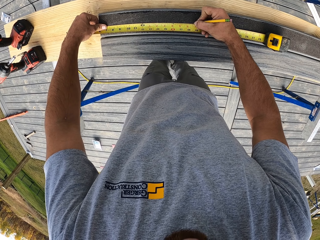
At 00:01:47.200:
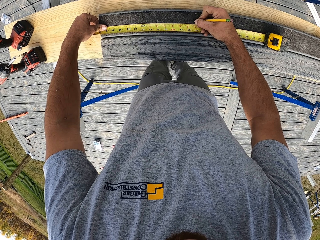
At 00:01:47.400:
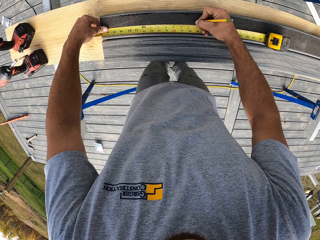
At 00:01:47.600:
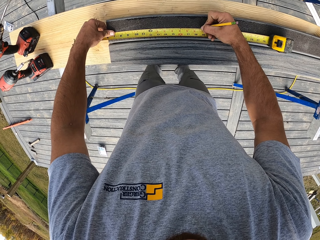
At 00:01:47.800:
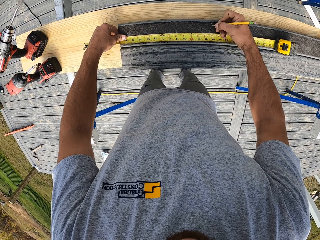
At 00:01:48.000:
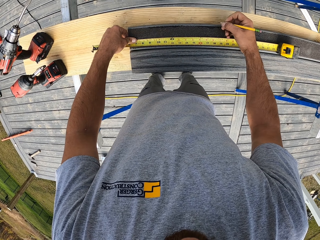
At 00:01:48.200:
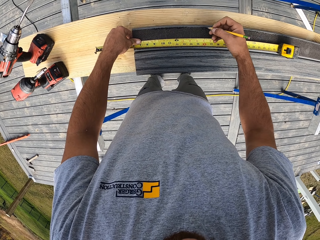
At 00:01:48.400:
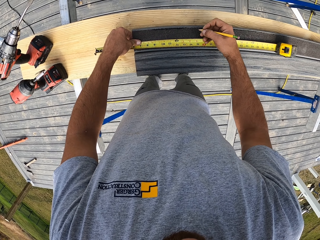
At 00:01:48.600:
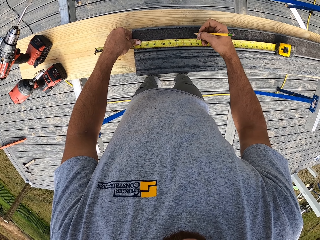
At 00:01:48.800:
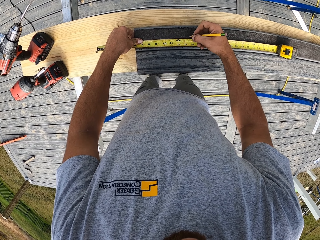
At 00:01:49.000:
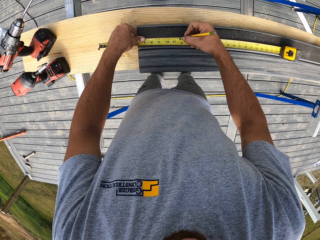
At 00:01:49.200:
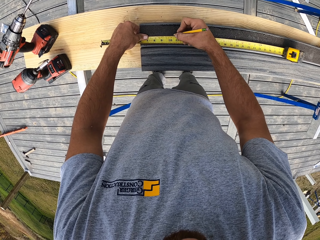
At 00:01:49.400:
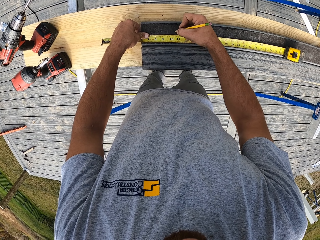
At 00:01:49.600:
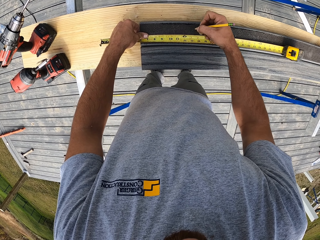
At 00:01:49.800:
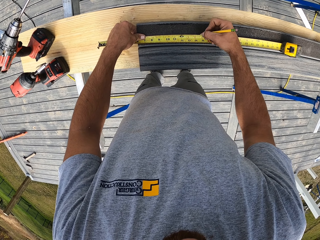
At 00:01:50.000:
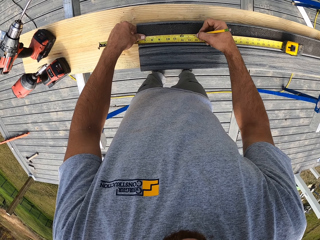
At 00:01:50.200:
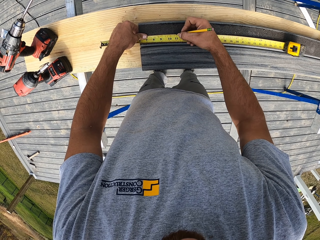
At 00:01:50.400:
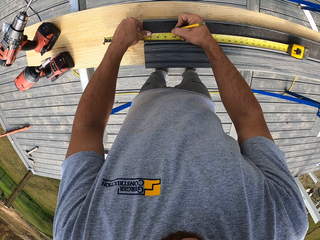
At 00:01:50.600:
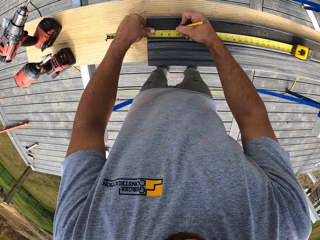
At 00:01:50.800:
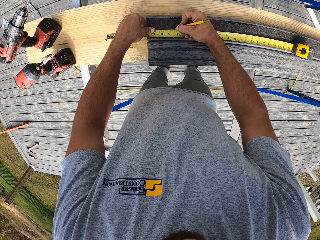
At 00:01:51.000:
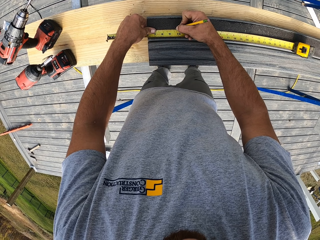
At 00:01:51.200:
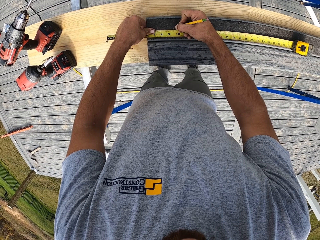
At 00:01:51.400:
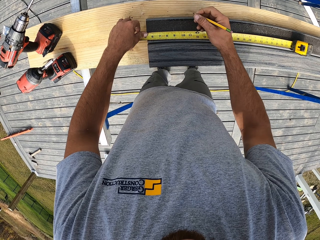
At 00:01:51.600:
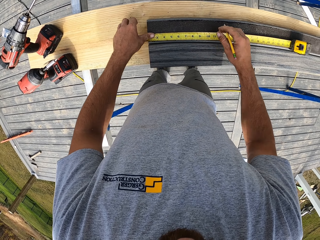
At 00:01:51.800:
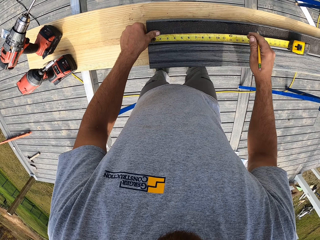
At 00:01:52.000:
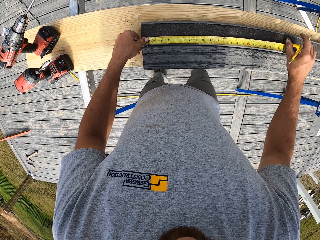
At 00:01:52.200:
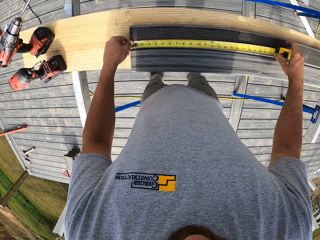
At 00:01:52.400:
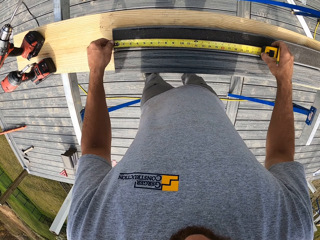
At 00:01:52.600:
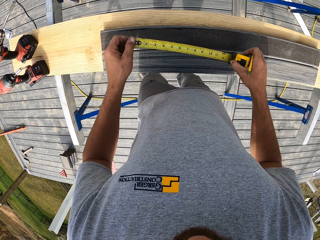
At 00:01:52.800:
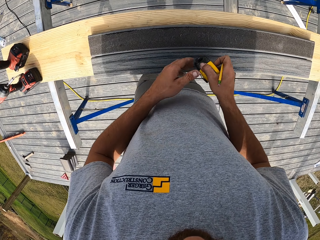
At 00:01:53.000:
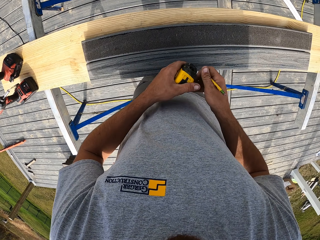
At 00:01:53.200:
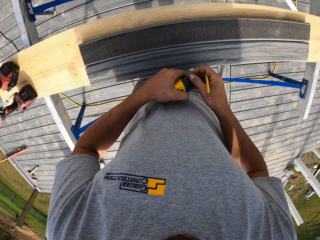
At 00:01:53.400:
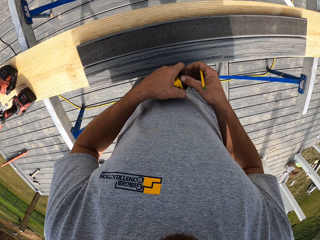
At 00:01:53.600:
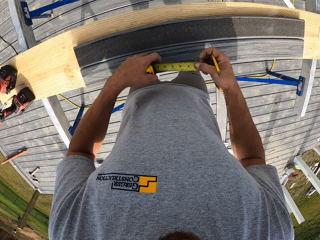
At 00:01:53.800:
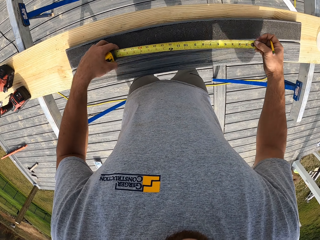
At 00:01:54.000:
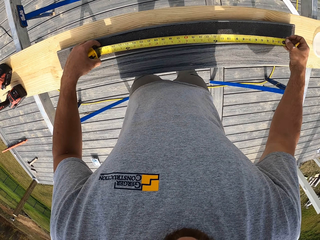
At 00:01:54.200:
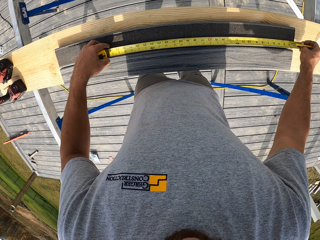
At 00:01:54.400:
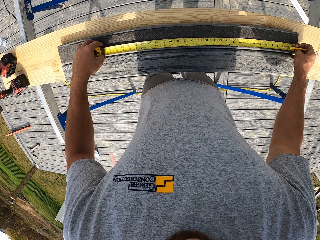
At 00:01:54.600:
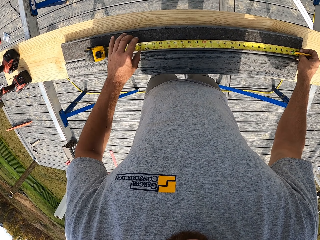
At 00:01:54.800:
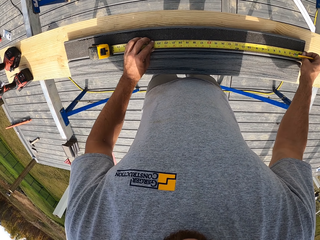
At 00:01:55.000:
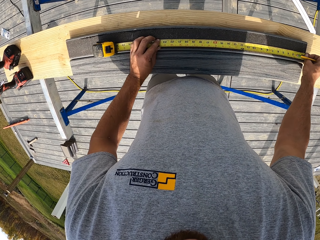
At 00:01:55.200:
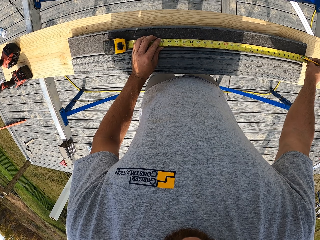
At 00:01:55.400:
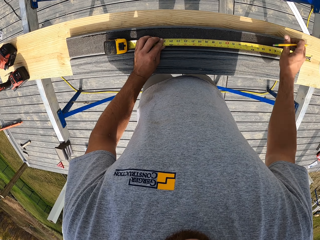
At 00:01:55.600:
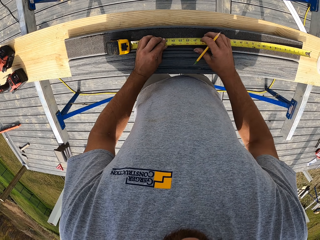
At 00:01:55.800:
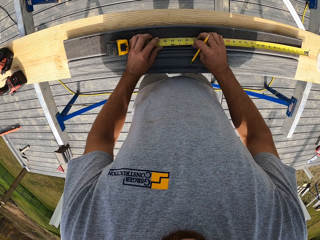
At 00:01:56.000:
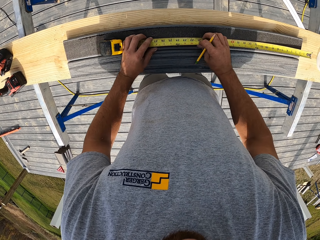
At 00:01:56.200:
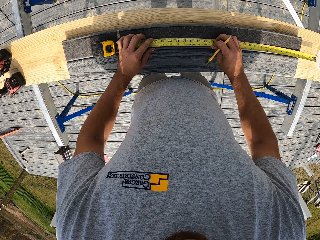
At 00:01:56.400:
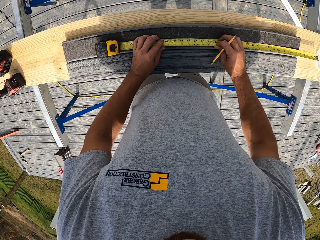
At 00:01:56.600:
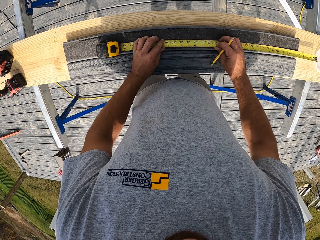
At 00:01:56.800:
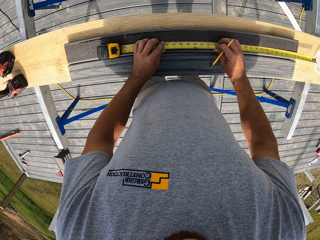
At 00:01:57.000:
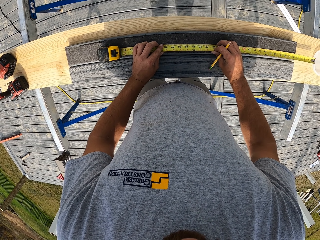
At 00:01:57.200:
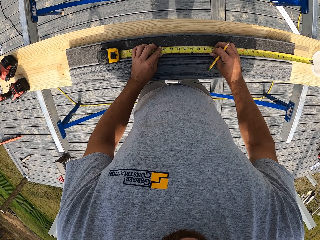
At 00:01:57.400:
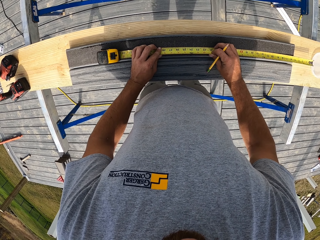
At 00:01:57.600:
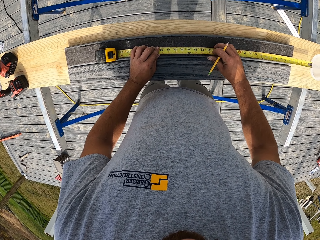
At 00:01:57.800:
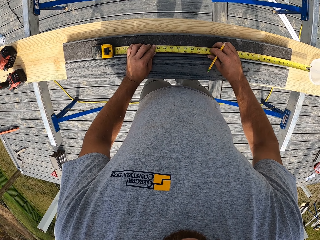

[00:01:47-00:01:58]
The camera wearer puts a mark on the wood with a pencil. They take measurements of the wood.

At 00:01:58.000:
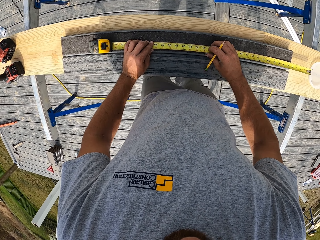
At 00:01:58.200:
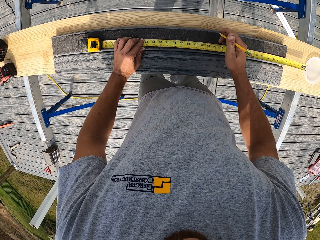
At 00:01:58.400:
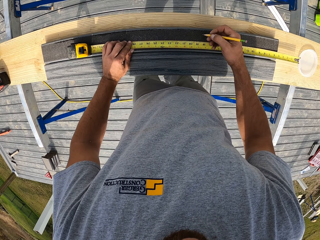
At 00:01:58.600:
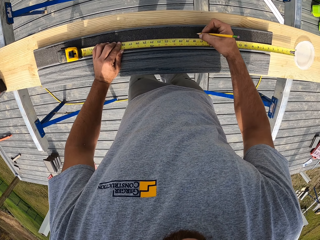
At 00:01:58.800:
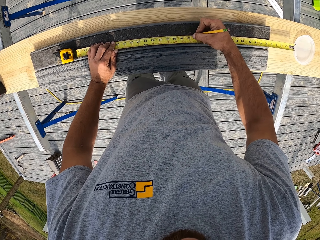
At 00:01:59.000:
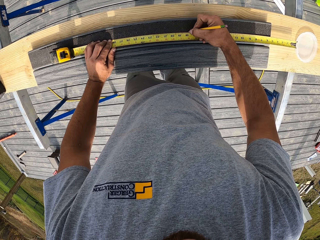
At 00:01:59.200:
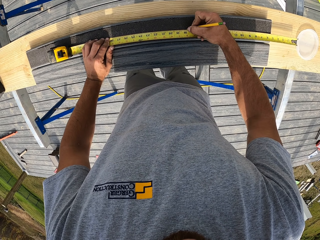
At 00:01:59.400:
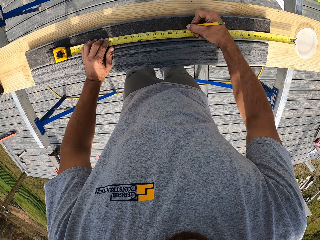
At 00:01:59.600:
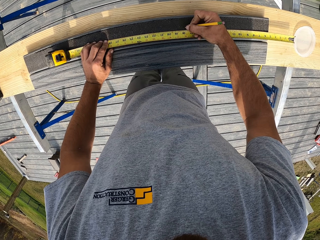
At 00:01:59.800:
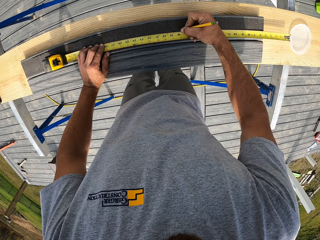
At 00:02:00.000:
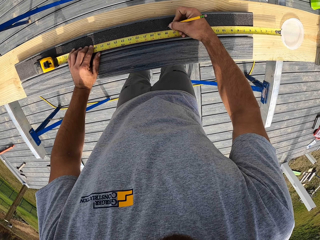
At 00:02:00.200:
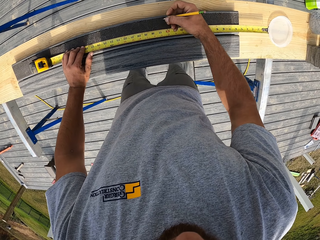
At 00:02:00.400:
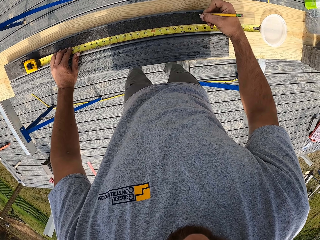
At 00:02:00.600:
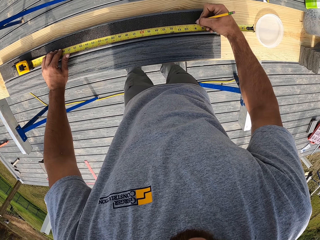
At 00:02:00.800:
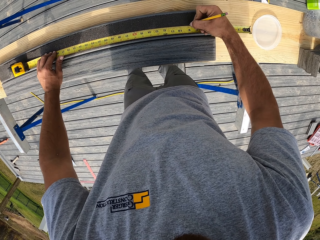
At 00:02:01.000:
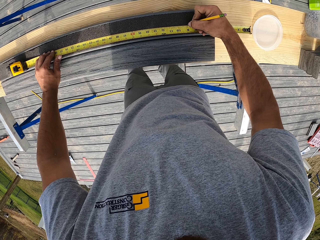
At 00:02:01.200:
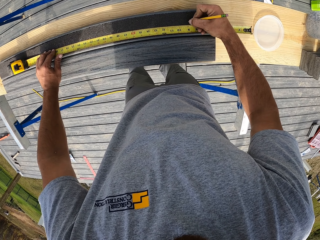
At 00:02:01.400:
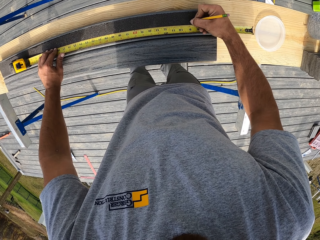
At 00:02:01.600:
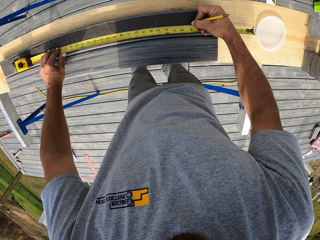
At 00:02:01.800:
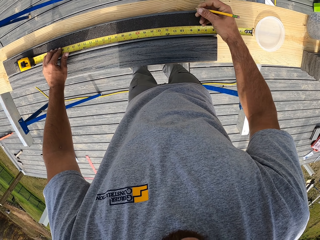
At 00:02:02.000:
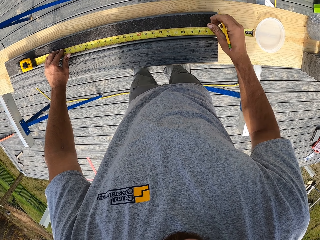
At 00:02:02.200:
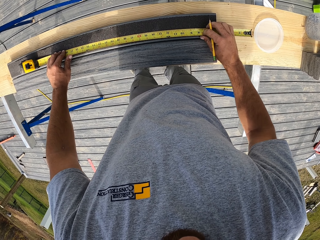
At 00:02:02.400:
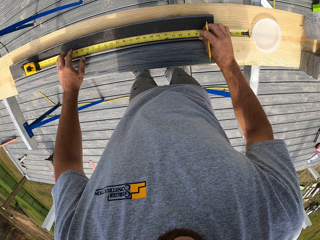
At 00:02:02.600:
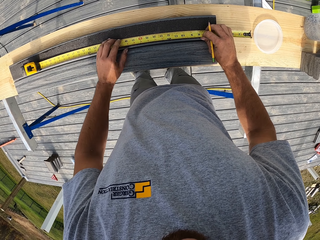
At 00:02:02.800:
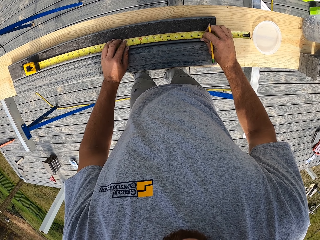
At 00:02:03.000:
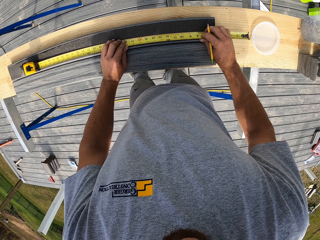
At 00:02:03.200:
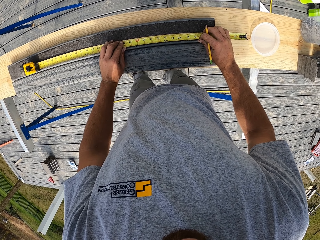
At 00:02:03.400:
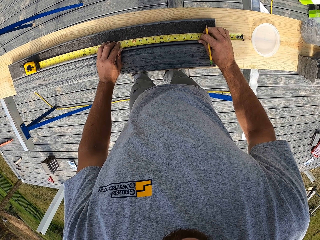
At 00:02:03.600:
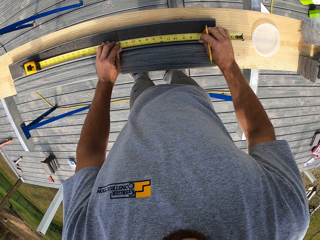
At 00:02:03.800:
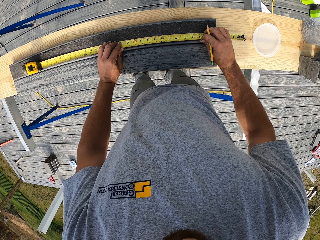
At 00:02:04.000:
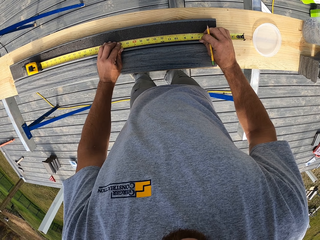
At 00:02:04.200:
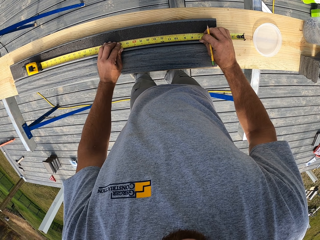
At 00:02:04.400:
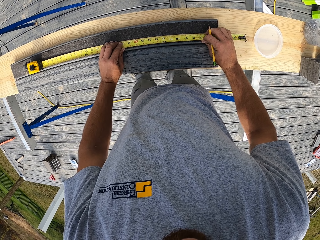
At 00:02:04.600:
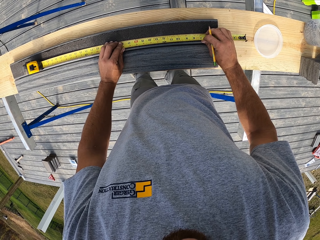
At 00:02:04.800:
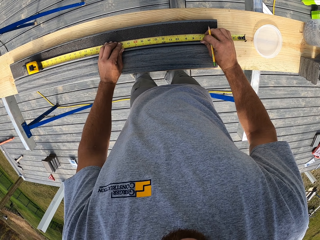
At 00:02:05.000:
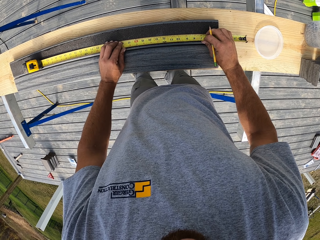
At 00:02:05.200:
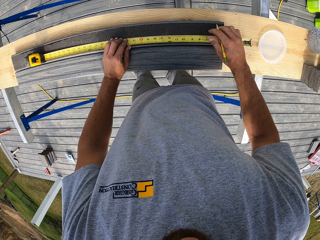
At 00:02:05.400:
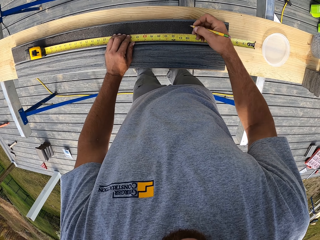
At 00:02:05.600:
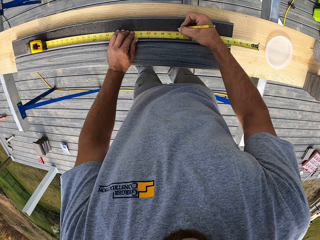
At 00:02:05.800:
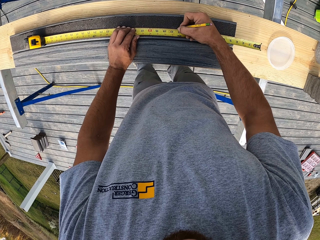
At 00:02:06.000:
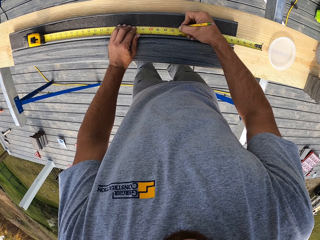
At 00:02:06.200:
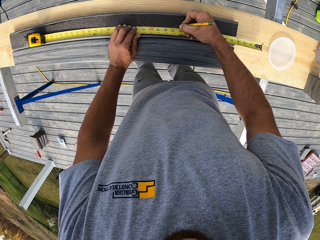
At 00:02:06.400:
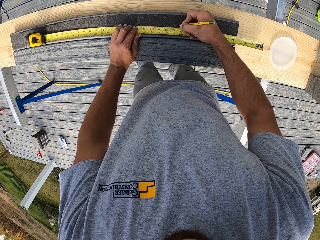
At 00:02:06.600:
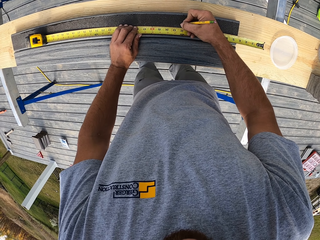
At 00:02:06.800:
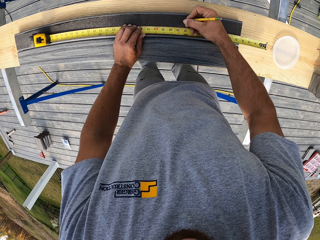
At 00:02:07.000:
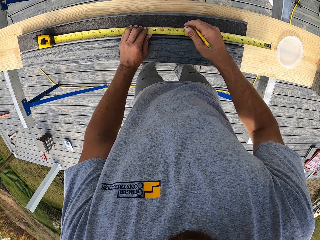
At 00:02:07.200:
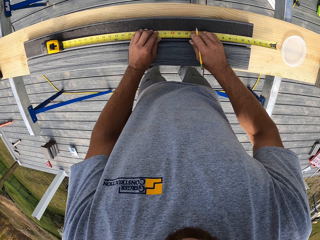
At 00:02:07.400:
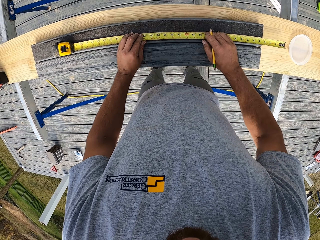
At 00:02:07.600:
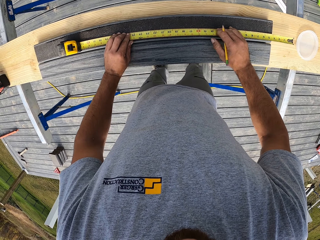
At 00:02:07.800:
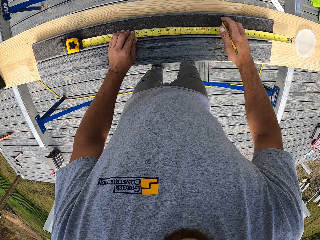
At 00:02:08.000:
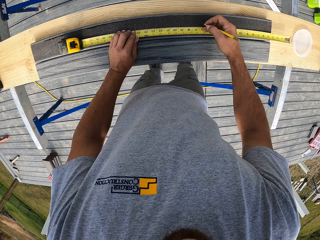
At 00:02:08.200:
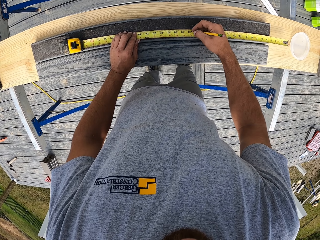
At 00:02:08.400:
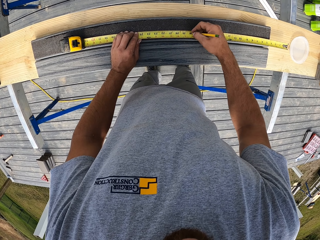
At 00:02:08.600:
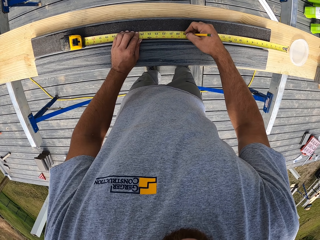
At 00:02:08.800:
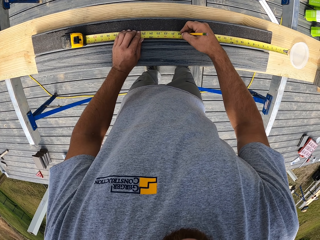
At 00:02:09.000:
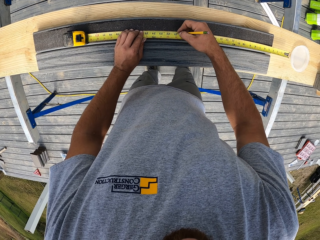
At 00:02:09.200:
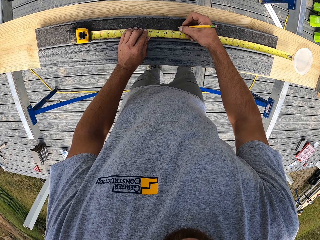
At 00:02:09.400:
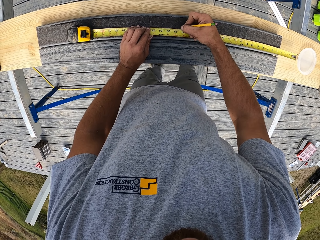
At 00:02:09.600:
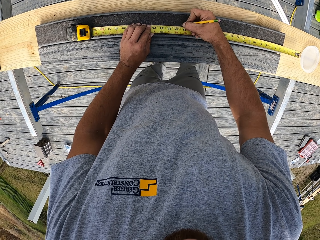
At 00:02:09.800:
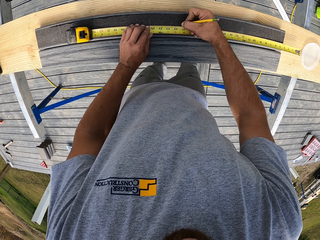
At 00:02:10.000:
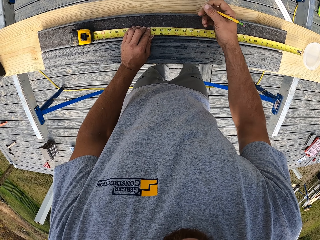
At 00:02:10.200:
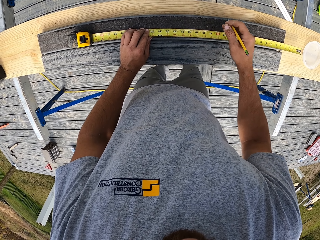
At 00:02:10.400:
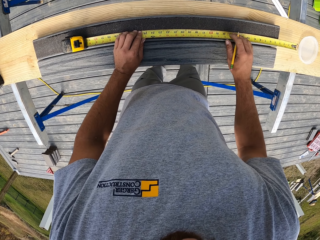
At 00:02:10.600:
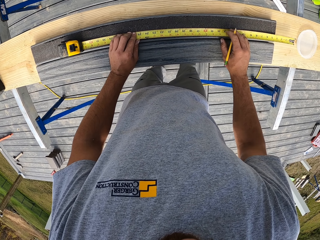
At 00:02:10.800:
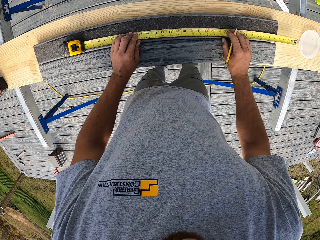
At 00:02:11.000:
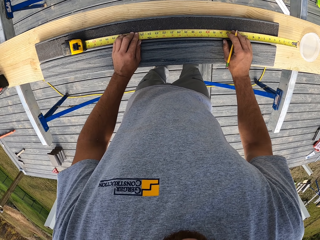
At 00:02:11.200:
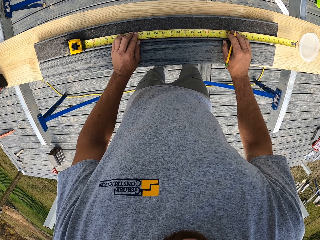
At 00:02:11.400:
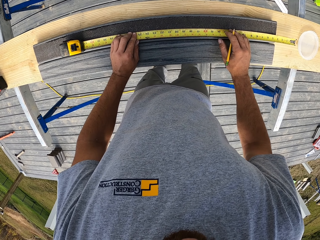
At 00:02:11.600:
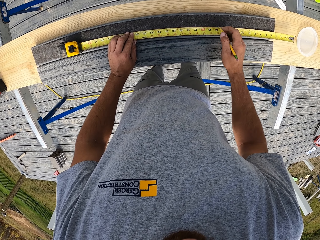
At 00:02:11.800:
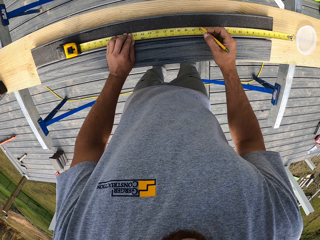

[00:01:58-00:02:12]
The camera wearer puts a mark on the wood with a pencil. They put a mark on the wood with the pencil again.
